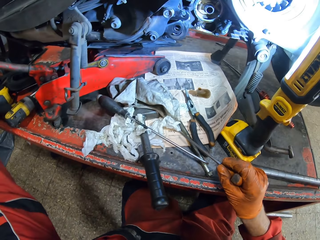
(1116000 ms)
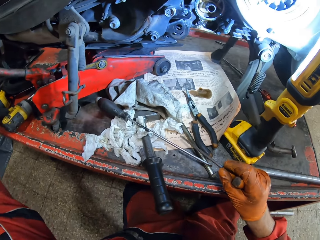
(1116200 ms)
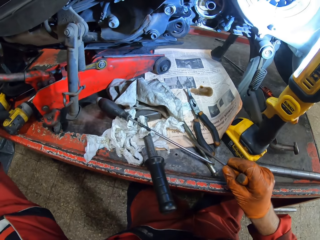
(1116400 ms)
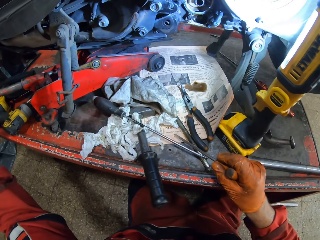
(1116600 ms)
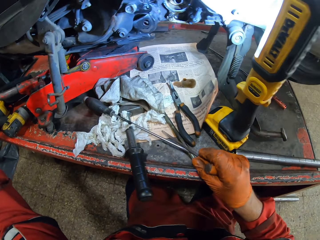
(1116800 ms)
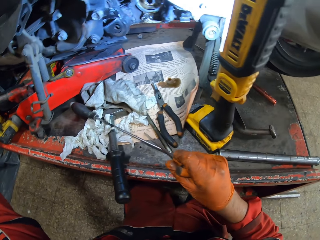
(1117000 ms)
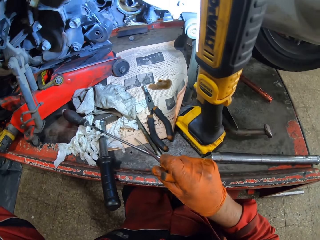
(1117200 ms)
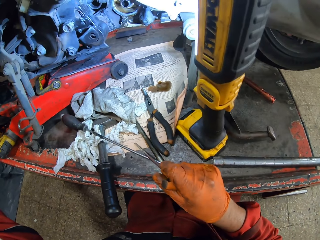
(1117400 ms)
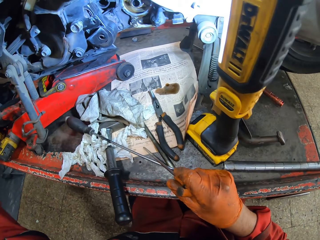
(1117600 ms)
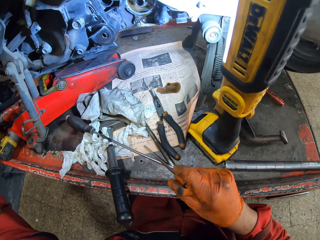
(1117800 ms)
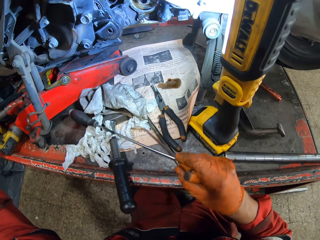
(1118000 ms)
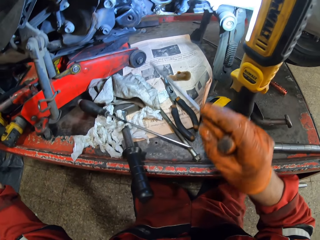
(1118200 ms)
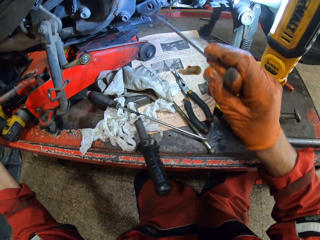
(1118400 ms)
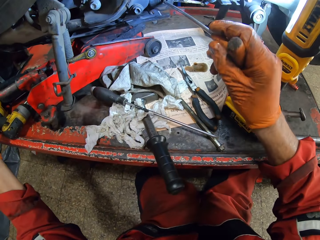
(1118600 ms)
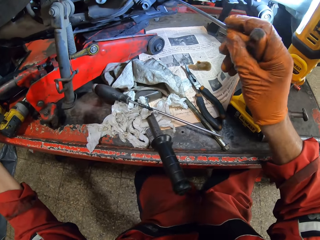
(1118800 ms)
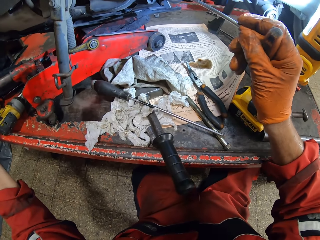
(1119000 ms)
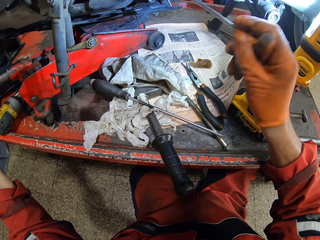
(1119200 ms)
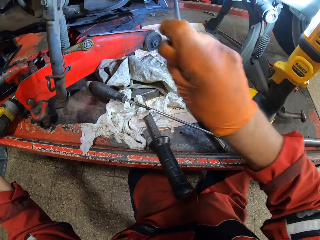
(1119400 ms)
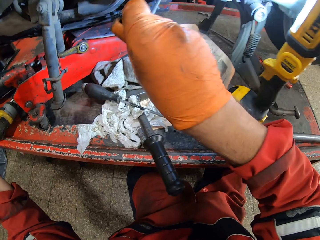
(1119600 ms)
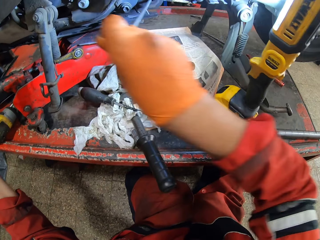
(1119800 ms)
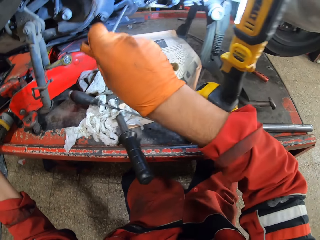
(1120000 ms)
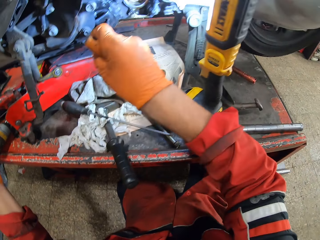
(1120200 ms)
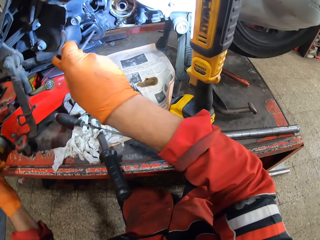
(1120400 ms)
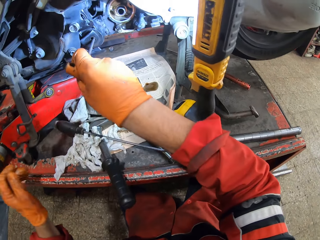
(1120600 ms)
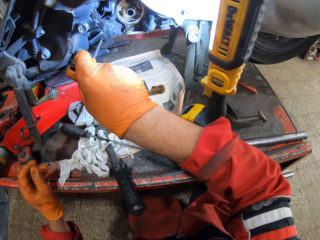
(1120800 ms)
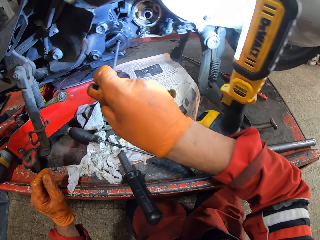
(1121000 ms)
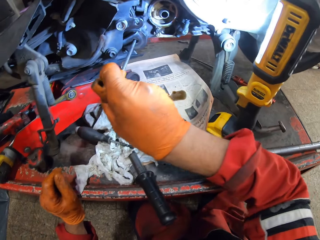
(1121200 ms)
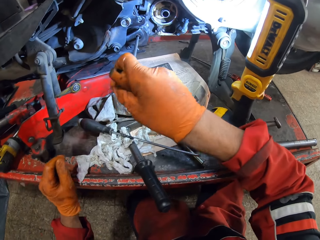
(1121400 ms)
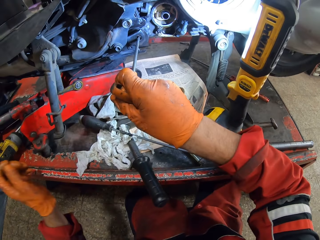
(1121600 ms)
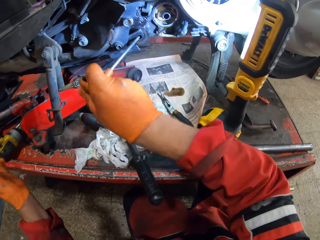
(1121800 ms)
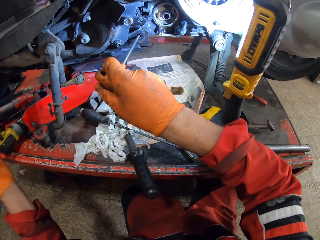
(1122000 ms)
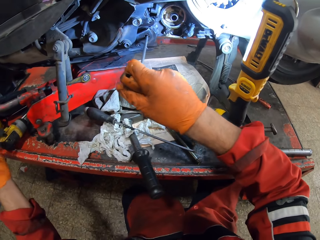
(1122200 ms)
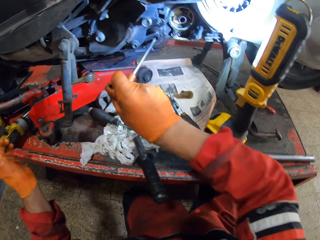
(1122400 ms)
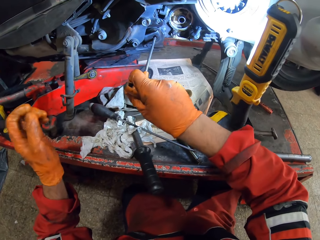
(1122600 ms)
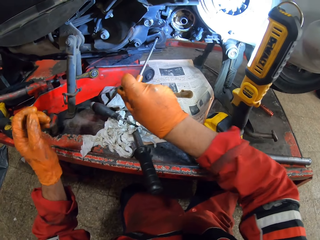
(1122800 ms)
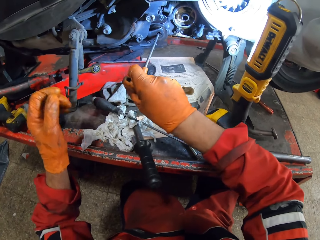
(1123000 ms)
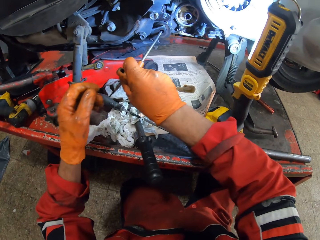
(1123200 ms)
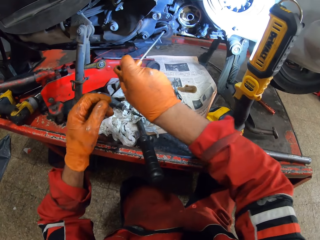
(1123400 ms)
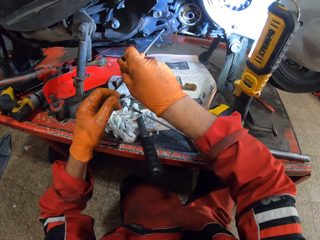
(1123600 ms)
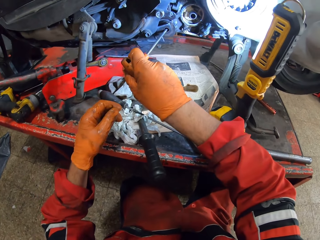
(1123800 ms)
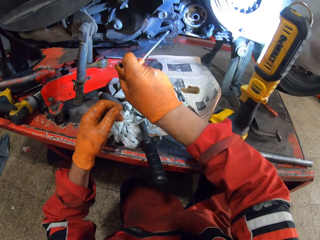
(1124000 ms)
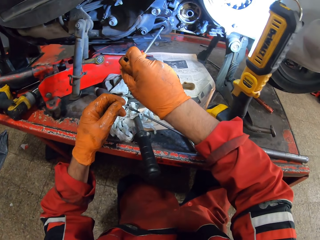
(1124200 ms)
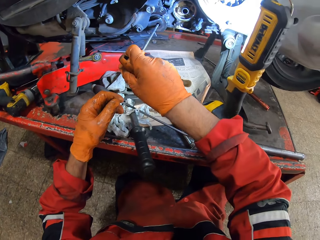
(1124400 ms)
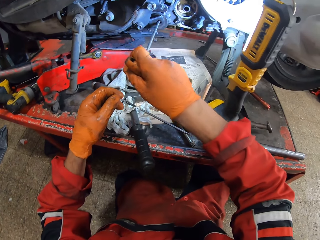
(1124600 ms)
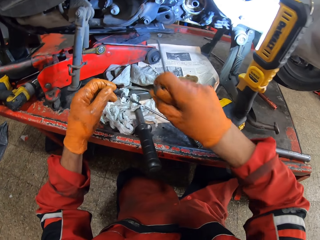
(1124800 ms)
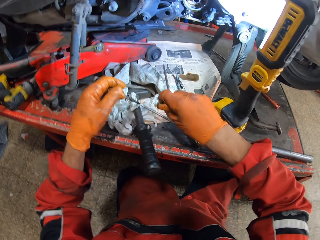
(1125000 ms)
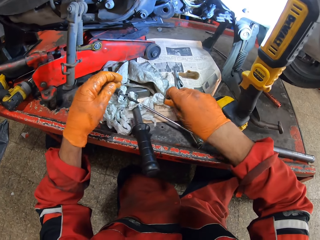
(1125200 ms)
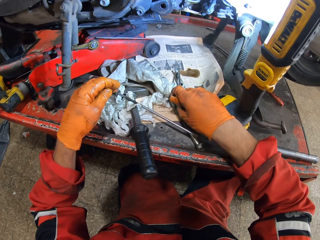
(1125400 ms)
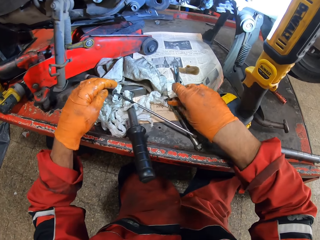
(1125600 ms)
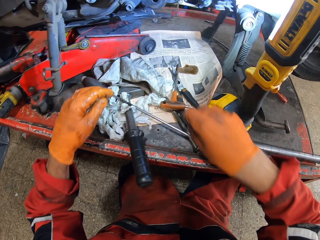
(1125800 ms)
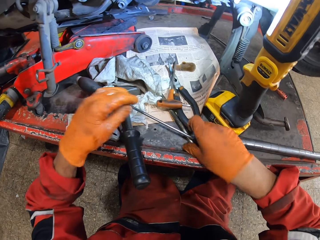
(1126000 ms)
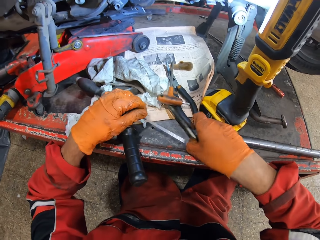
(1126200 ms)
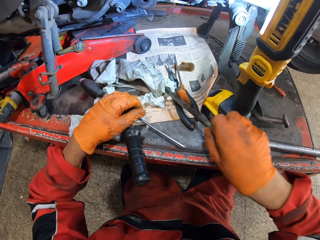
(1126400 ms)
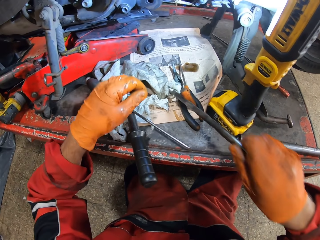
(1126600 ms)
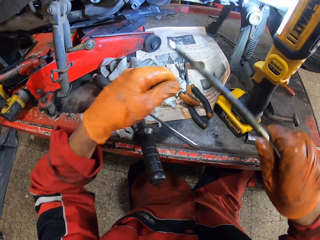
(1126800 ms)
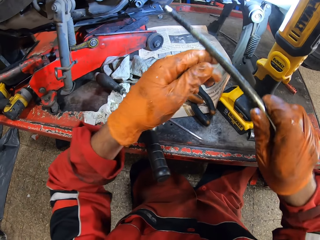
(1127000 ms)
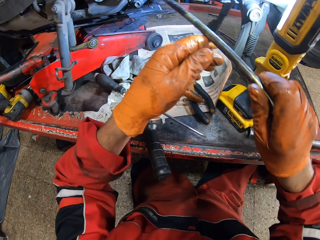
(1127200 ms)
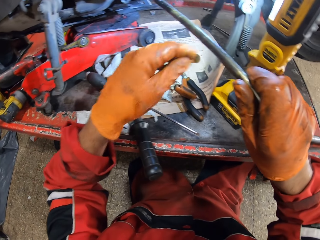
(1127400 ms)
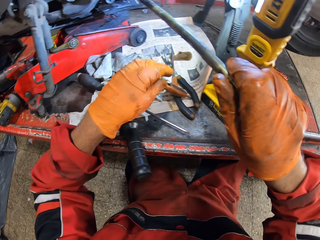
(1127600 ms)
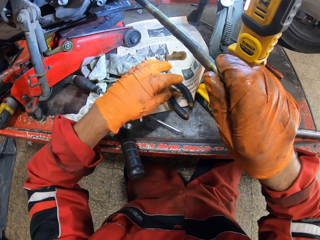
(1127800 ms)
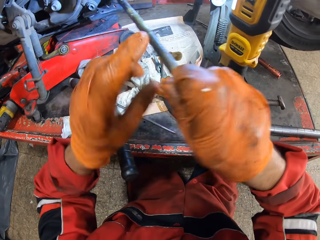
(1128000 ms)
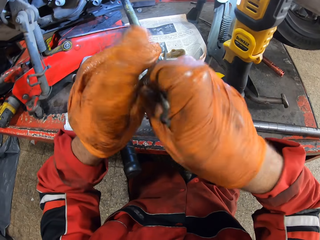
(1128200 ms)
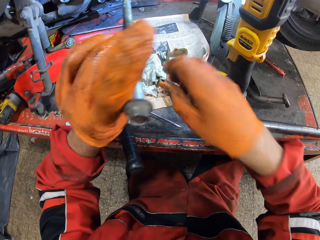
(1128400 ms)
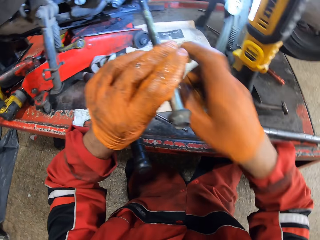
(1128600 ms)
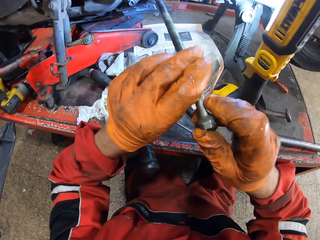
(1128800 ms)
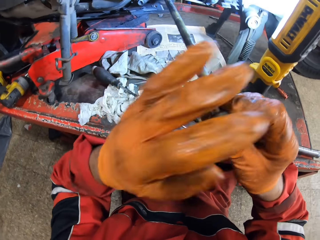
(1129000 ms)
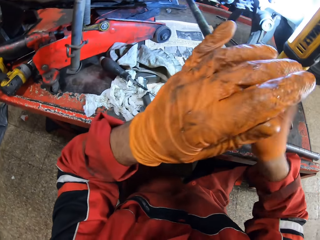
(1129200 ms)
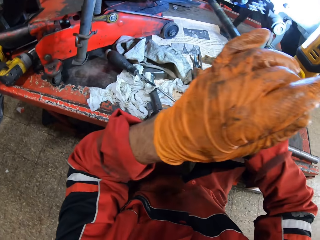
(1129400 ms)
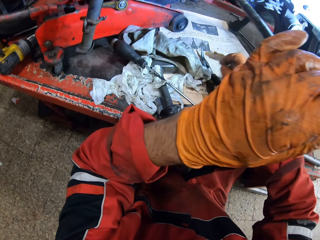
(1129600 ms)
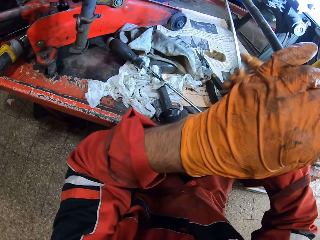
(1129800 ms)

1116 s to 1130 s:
The camera wearer adjusts the gear with his left hand. He screws the bolt hole with the long screwdriver. He adjusts something. He drops the long screwdriver on the workbench. He picks a long bolt from the workbench with his right hand. He fixes the long bolt in the bolt hole. He passes the long bolt to his left hand.

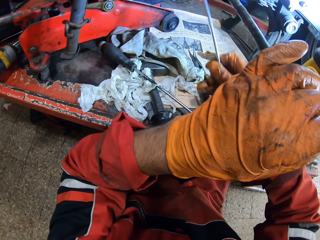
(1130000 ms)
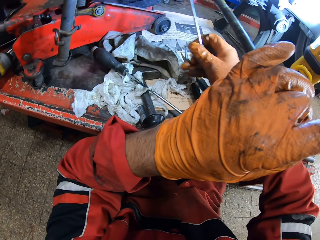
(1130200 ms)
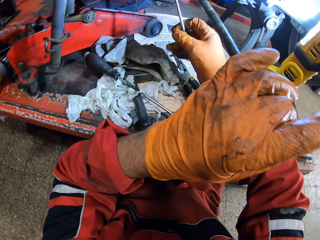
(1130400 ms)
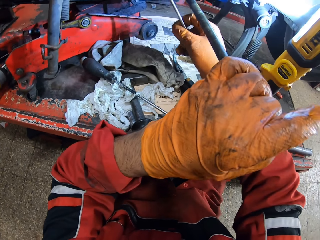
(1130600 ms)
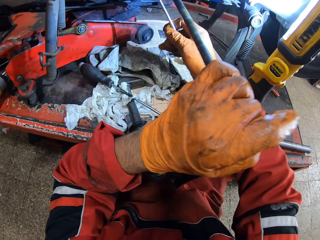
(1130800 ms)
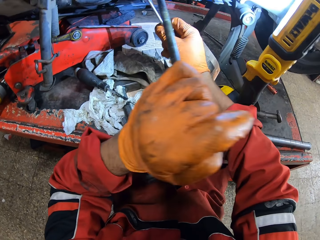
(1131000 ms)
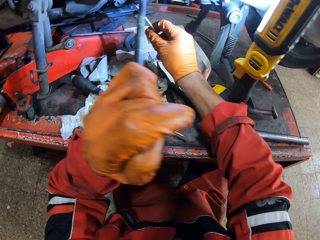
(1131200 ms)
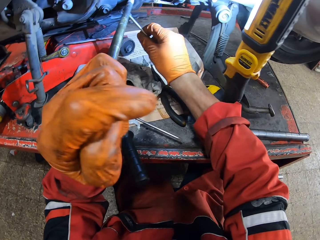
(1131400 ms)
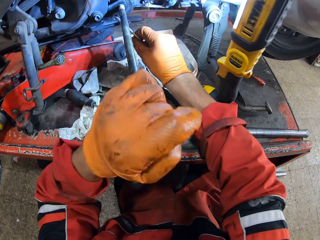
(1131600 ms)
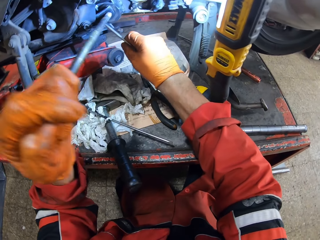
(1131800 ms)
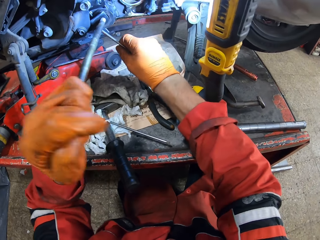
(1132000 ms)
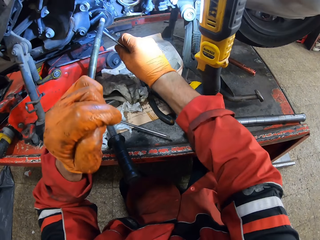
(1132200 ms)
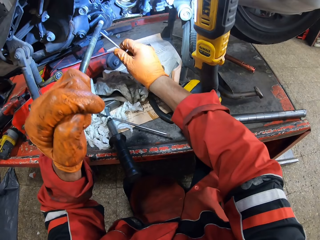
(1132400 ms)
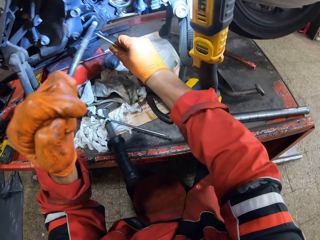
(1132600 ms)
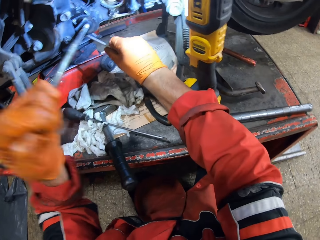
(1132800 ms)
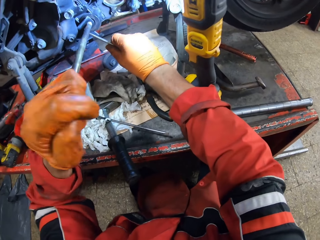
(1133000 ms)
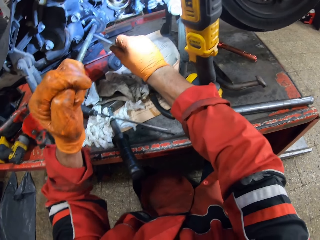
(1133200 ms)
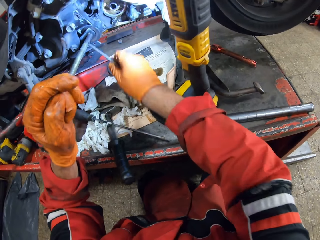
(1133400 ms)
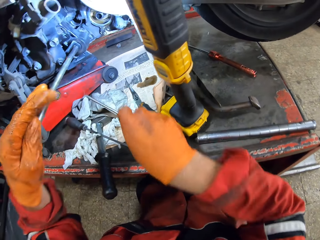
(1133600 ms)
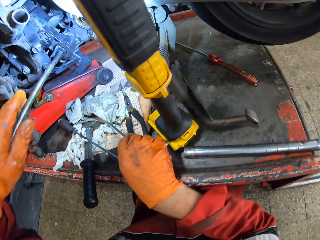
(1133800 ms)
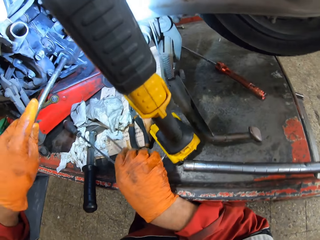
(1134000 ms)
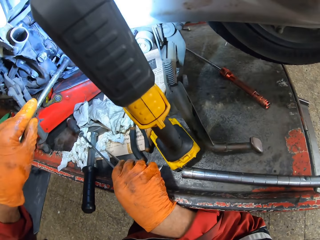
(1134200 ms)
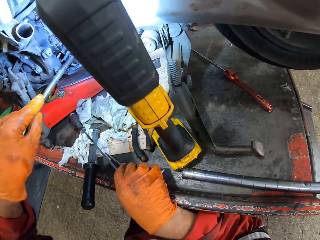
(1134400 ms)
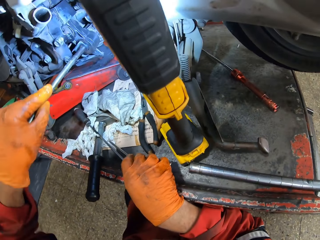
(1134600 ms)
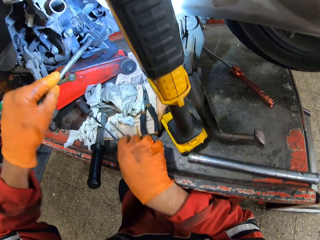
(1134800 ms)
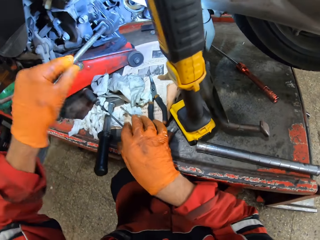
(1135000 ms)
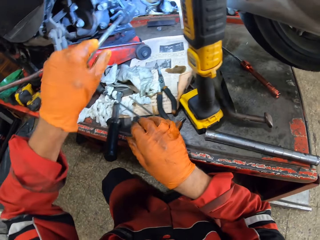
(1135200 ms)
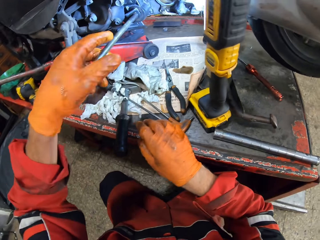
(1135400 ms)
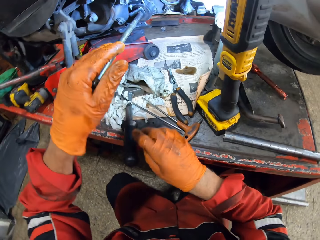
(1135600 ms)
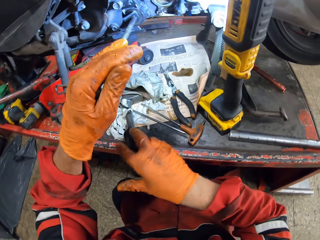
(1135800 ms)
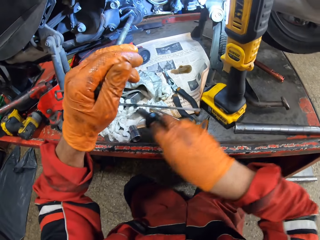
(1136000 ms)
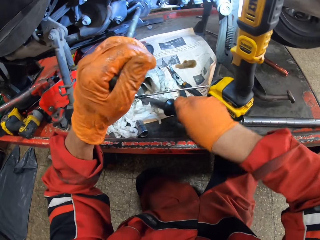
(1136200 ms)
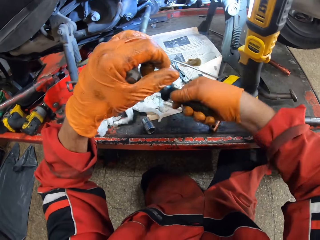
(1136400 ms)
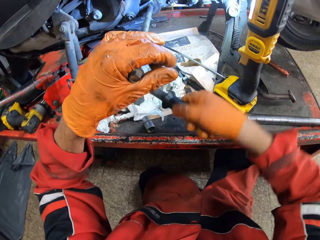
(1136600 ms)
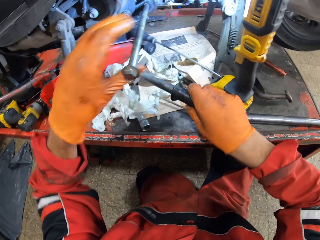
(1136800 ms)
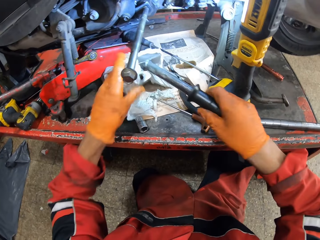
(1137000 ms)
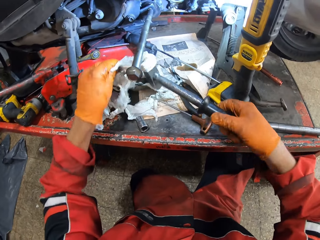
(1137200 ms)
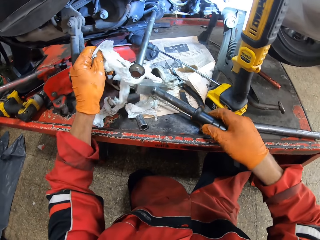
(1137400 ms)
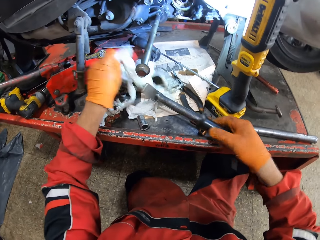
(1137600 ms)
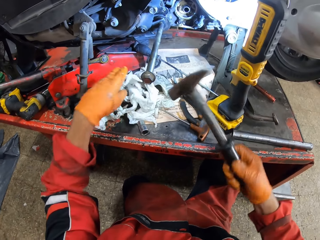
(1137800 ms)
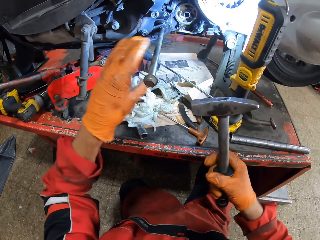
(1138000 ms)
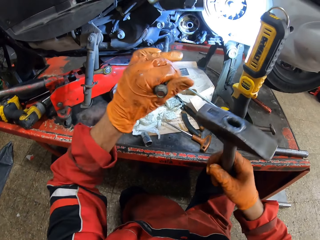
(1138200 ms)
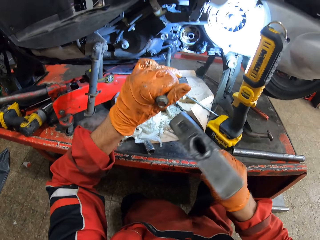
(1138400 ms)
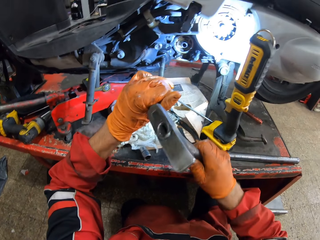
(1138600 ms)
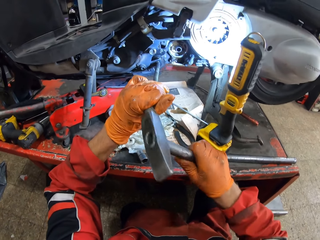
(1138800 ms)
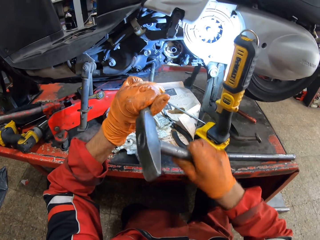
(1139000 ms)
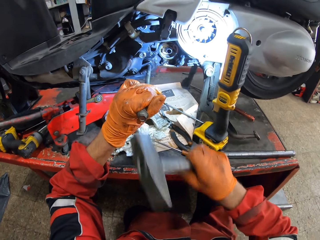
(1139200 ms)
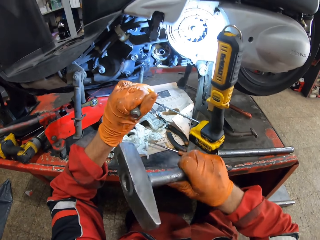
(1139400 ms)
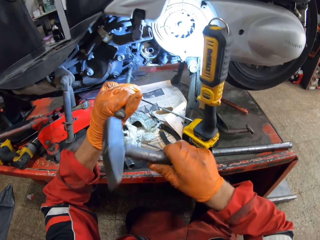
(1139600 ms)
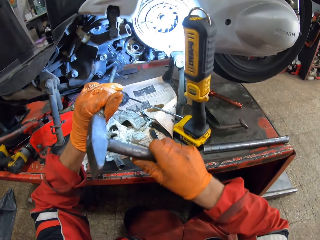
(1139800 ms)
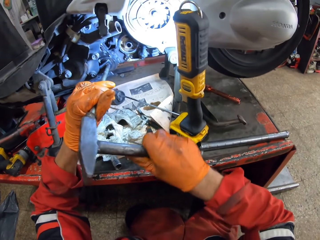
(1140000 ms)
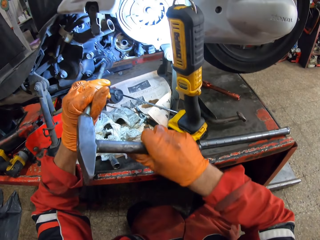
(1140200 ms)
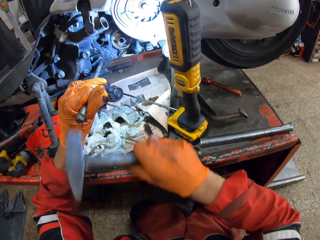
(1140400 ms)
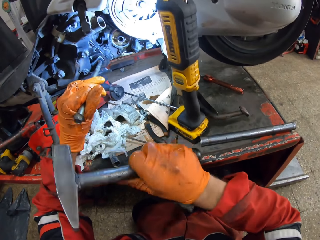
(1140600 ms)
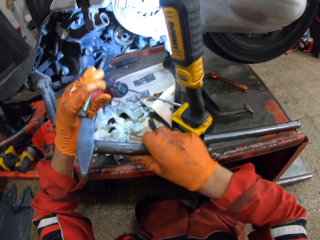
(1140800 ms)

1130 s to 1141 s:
The camera wearer picks the long screwdriver with his right hand. He screws the bolt hole with the long bolt and the long screwdriver. He adjusts something. He drops the long screwdriver. He picks a hammer from the workbench with his right hand. He hammers the long bolt into the bolt hole with his right hand.
